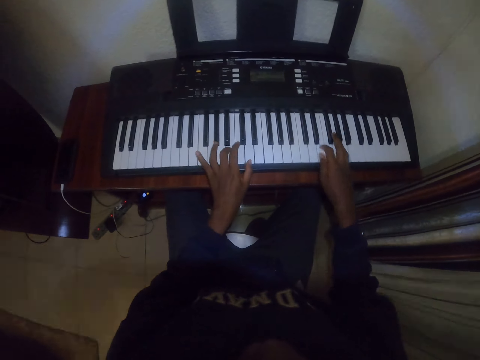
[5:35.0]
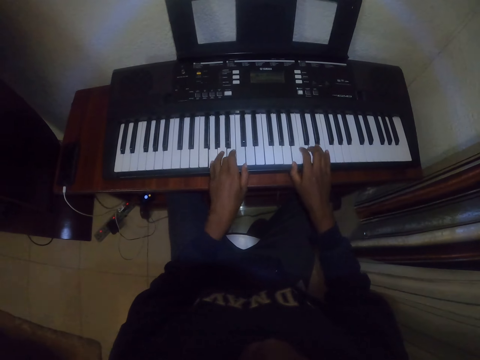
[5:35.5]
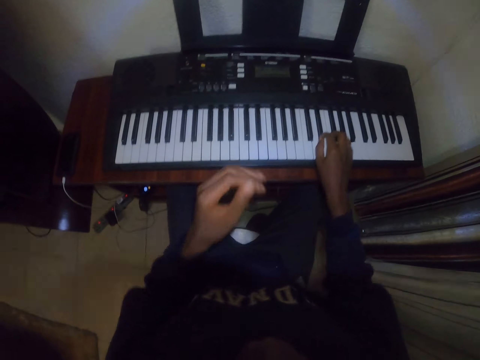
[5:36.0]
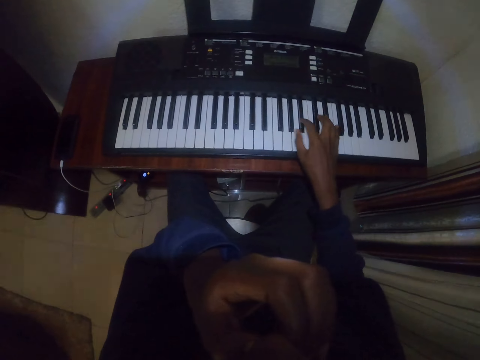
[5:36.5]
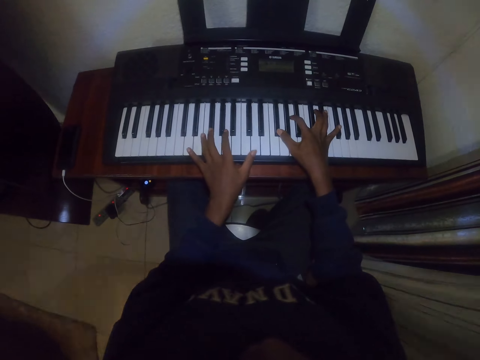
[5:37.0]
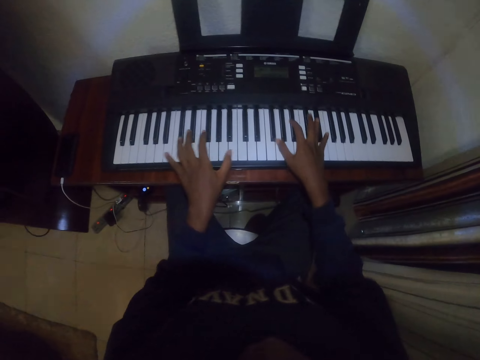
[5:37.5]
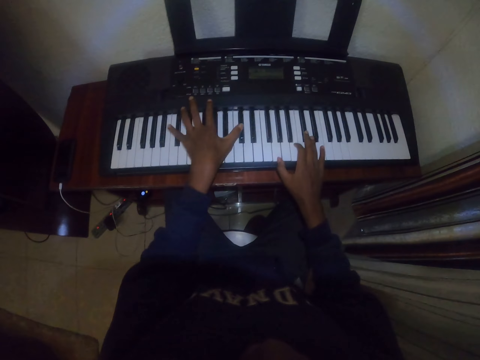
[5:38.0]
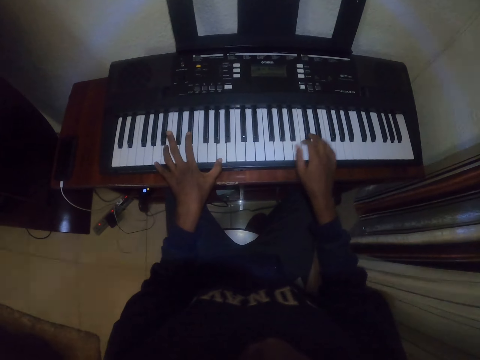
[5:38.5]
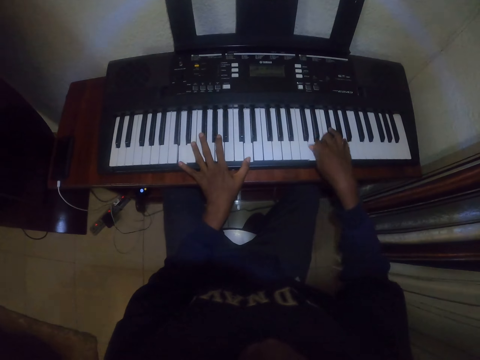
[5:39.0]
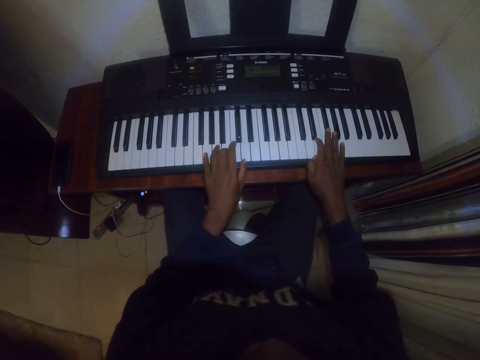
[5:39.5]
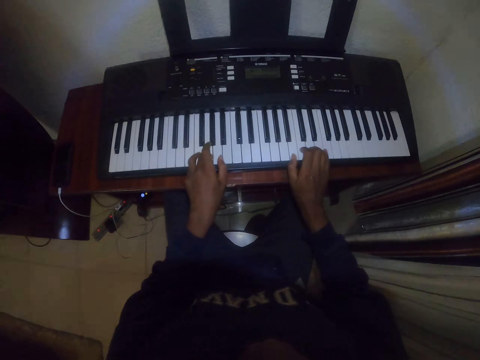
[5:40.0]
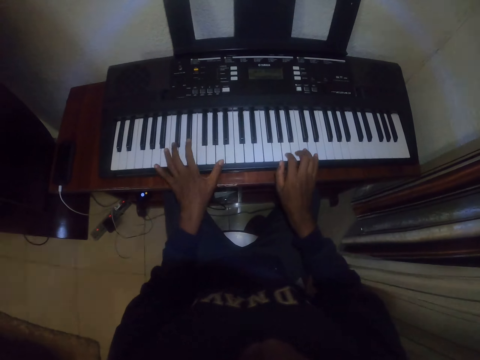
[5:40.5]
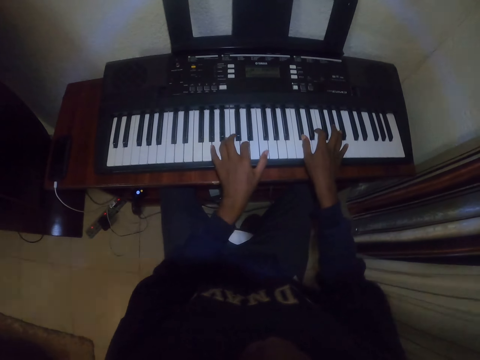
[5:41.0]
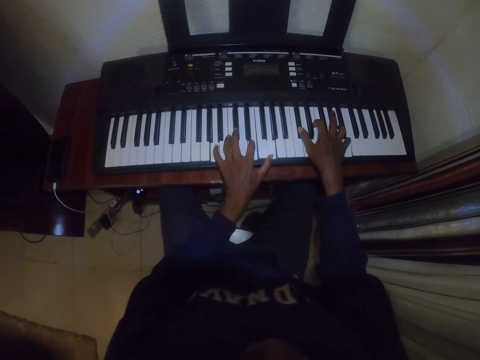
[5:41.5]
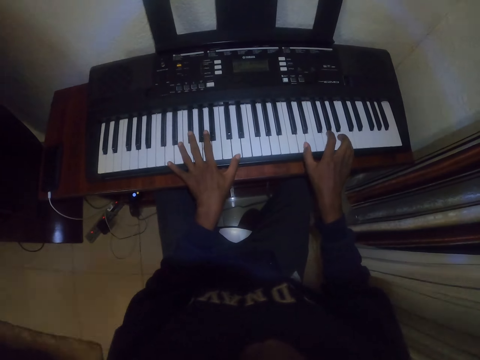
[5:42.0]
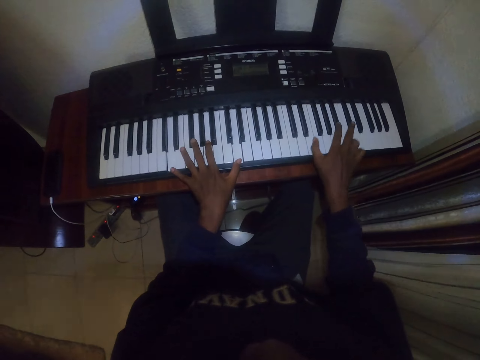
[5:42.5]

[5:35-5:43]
The camera wearer rubs the face. He plays the piano with his hands.

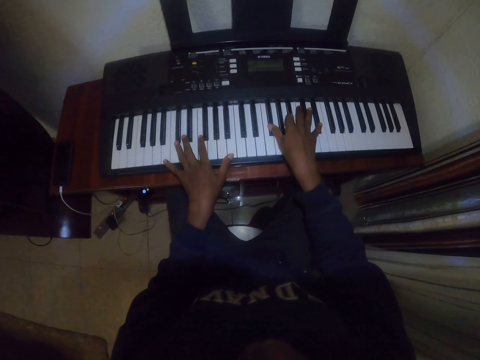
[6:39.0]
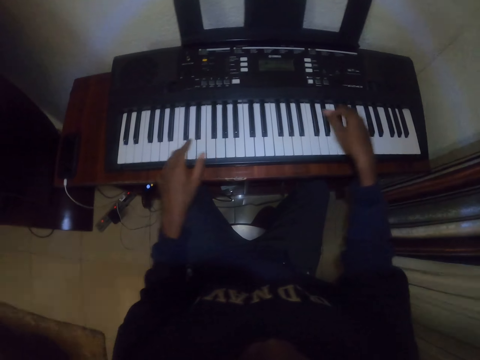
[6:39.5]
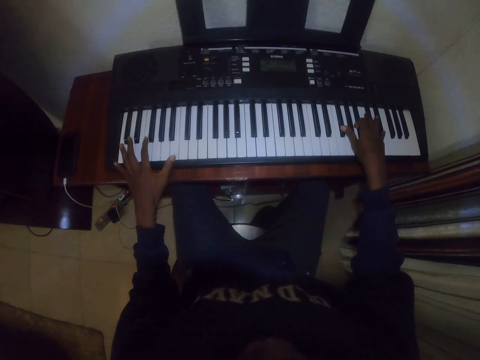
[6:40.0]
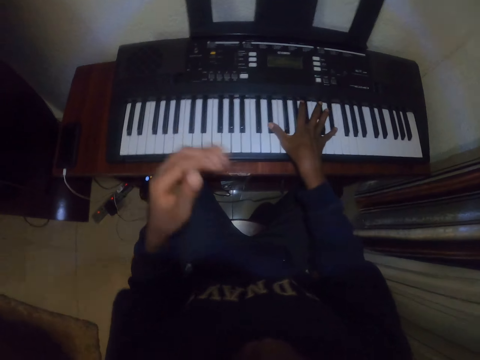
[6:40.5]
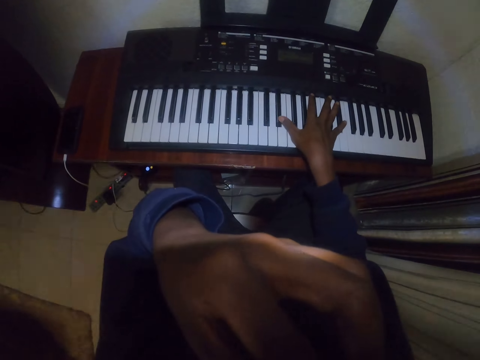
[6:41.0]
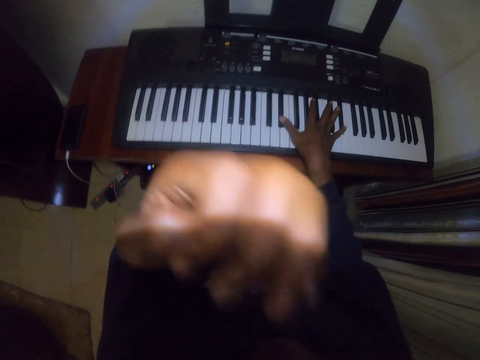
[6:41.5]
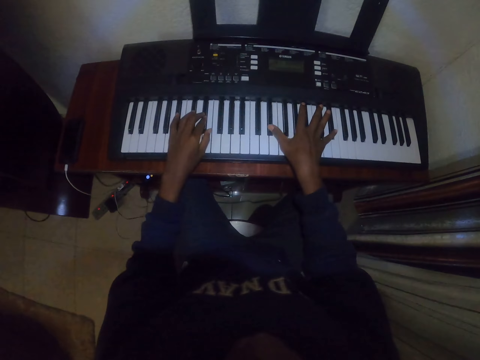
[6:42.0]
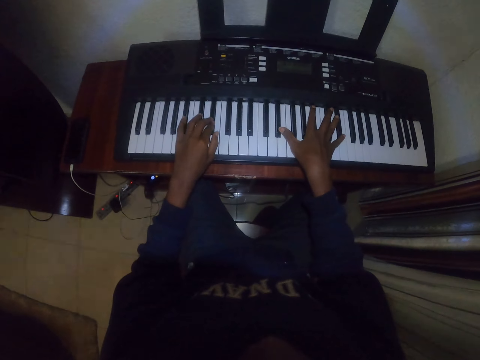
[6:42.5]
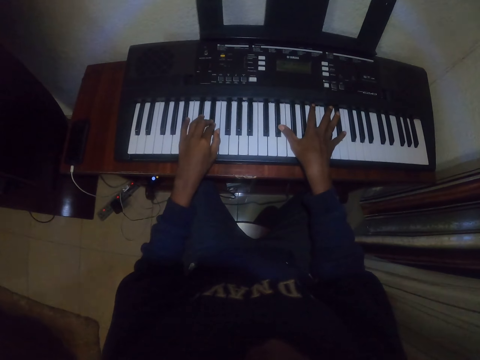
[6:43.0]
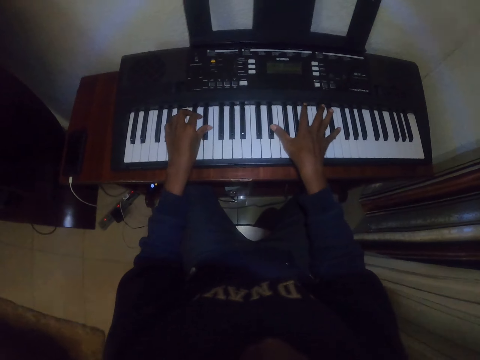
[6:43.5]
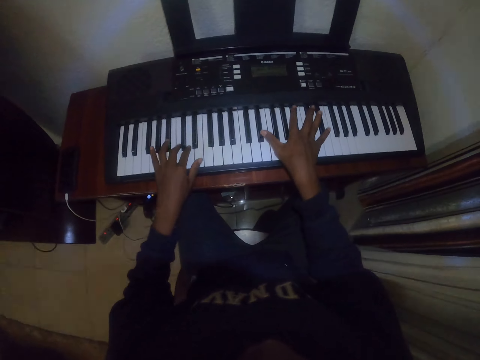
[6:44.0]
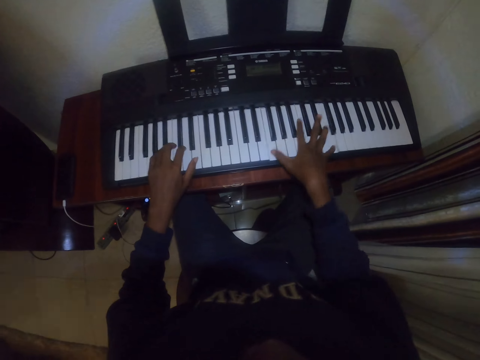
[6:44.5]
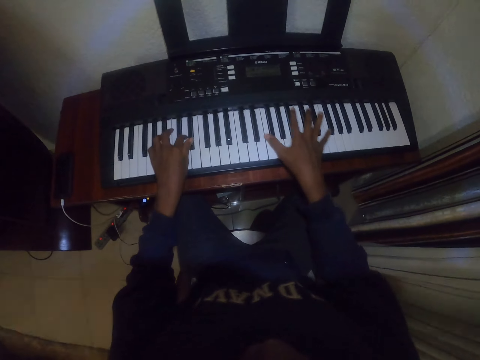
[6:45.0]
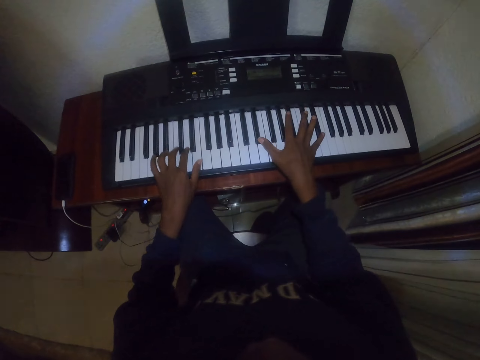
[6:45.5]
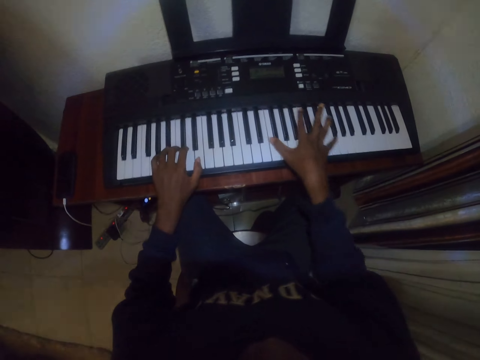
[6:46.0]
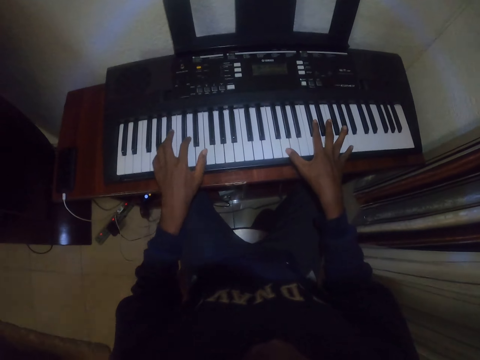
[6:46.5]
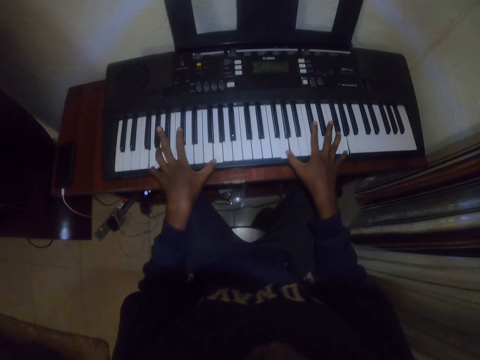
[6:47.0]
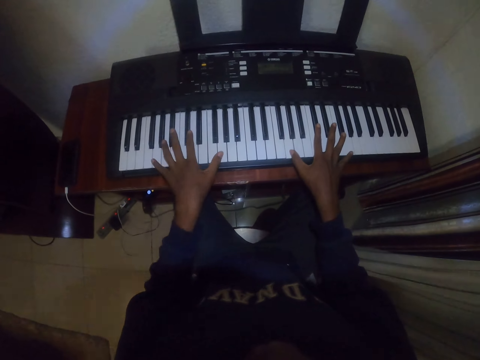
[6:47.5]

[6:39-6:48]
The camera wearer rubs the face. They play the piano with the right hand. They play the piano with both hands.

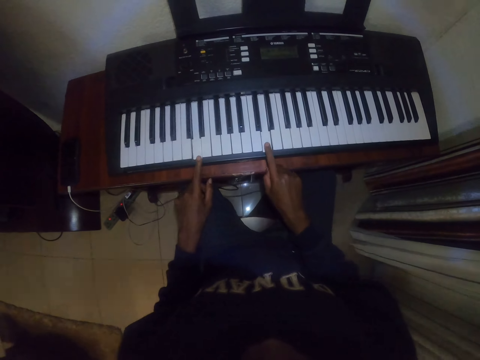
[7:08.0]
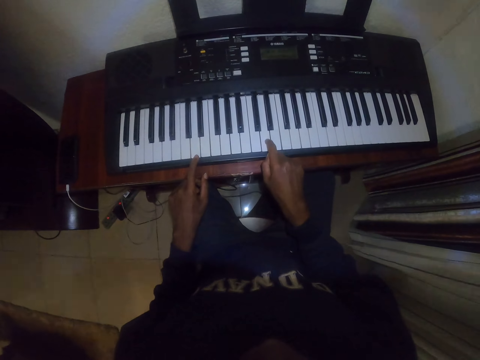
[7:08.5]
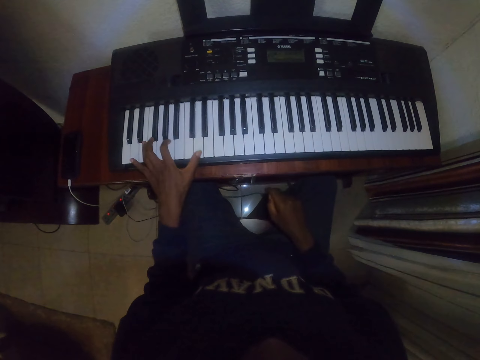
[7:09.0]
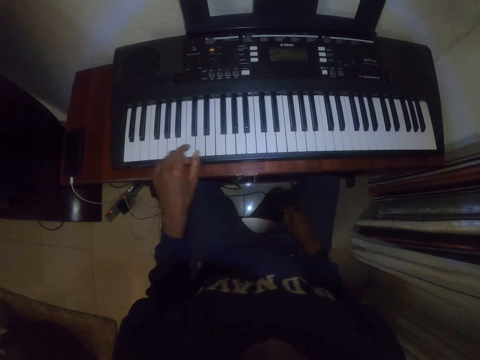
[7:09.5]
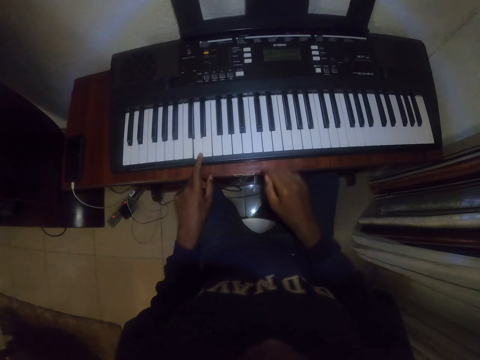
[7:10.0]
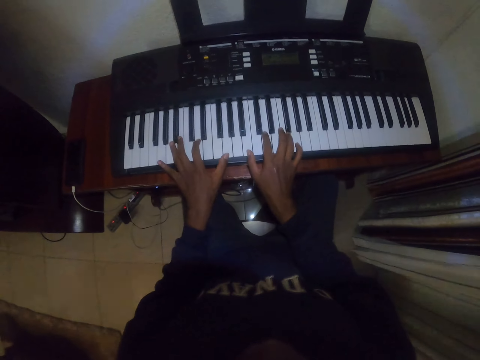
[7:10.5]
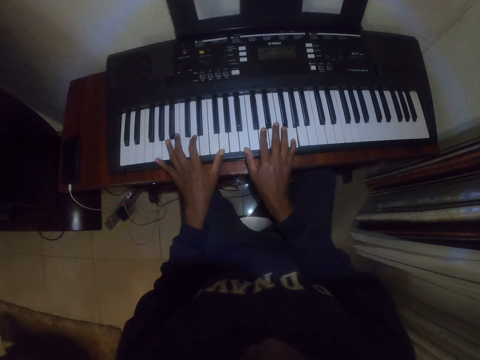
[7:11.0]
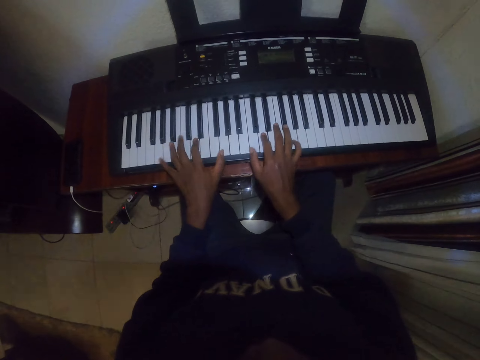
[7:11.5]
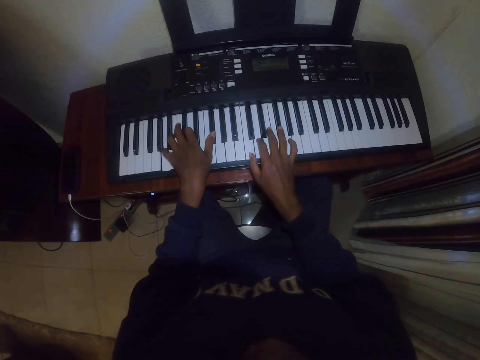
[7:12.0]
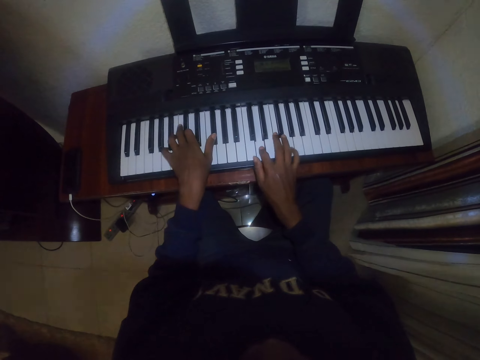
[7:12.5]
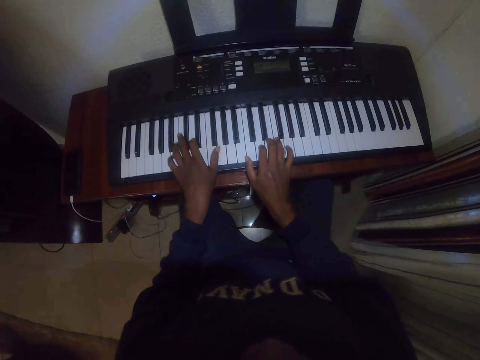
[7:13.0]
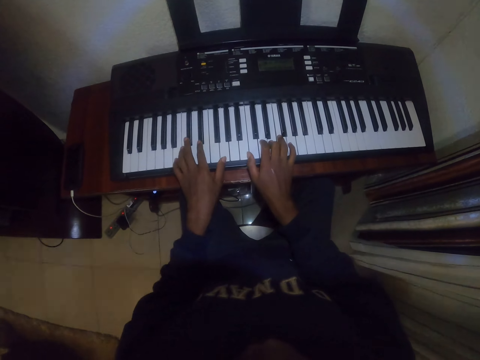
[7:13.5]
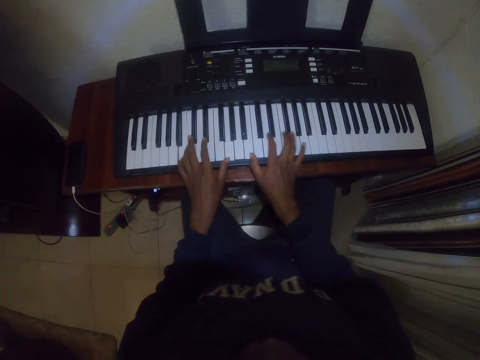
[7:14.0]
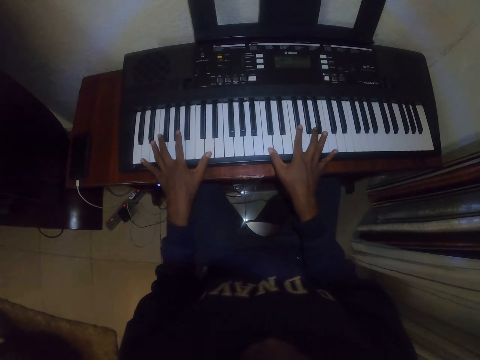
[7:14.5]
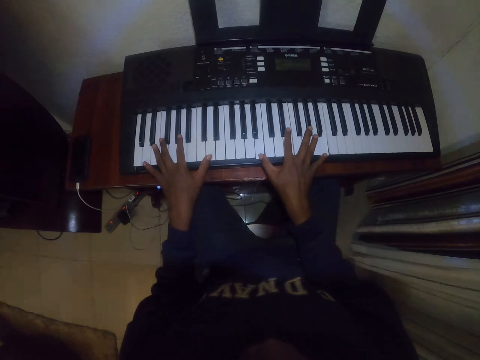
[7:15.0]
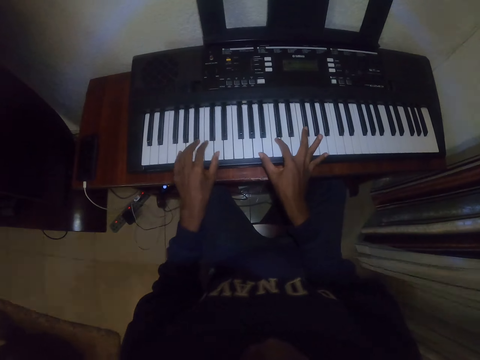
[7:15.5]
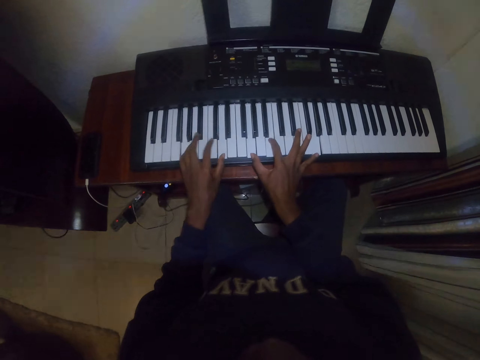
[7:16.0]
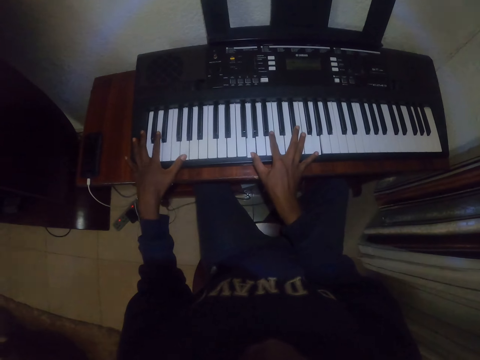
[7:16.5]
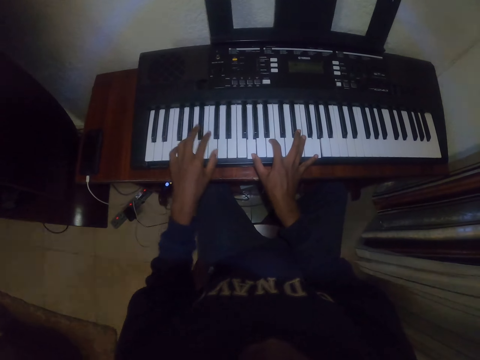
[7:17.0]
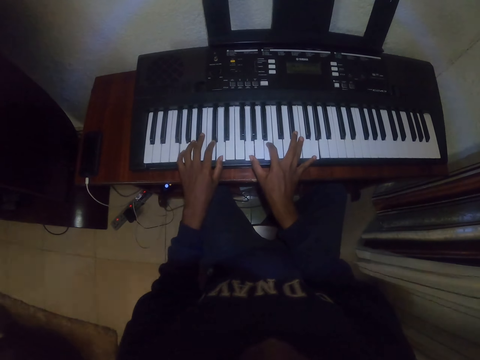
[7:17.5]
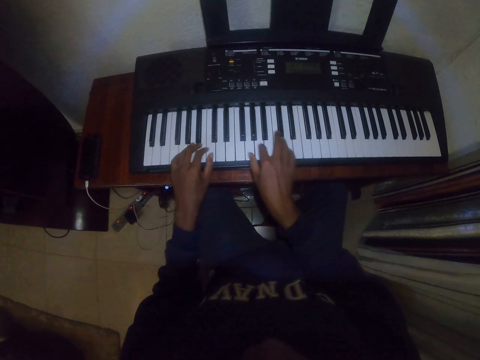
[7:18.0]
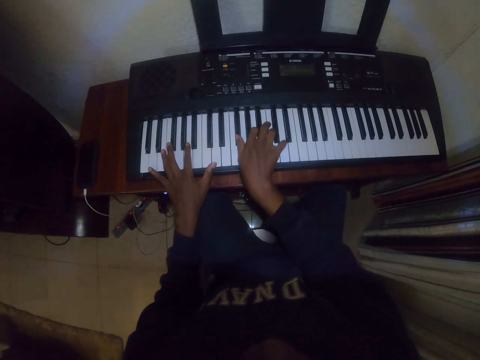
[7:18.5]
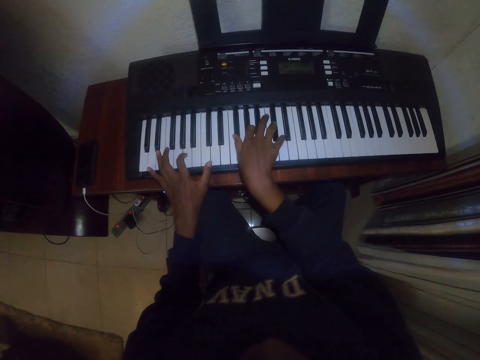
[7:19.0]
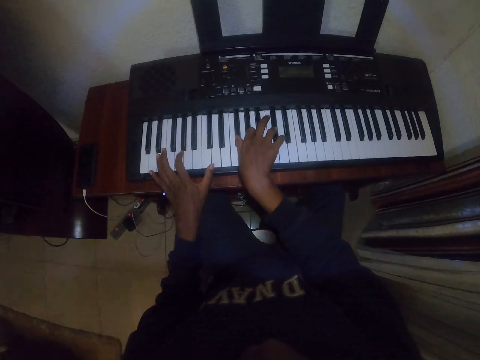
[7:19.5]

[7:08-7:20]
The camera wearer puts the right hand on the thigh. They play the piano with the left hand. They play the piano with both hands.
